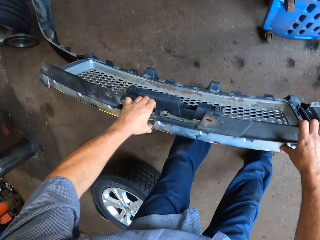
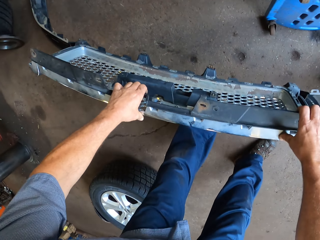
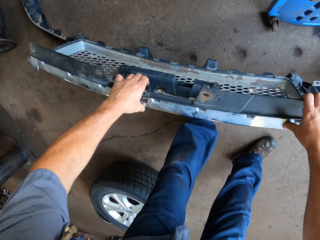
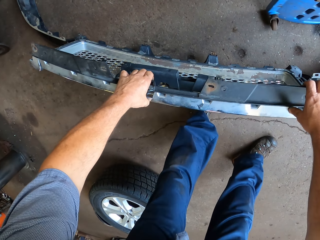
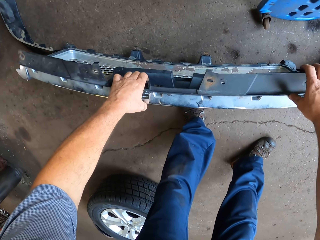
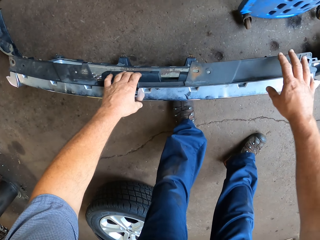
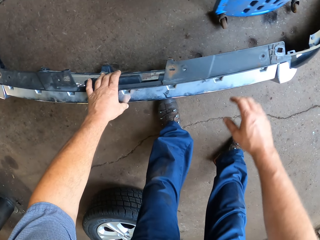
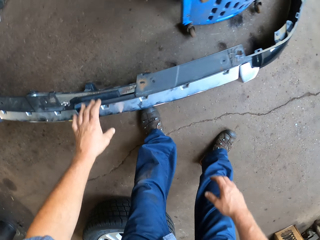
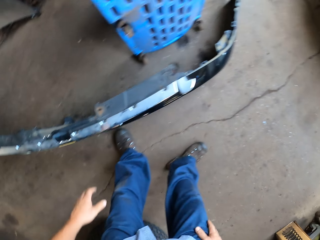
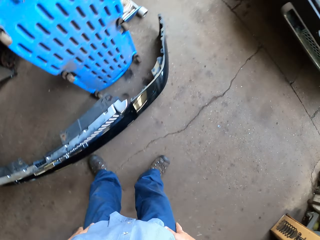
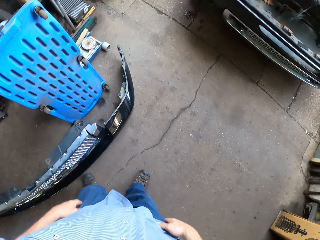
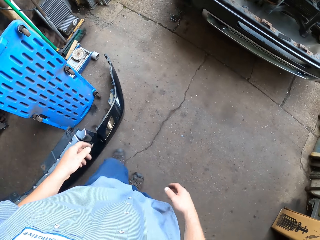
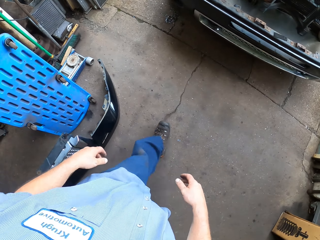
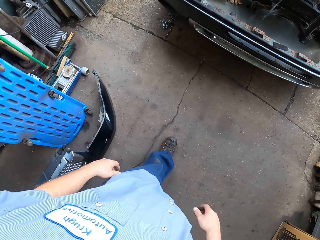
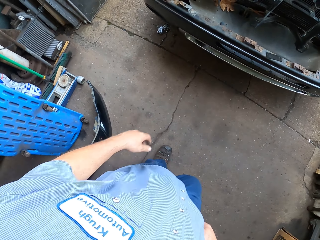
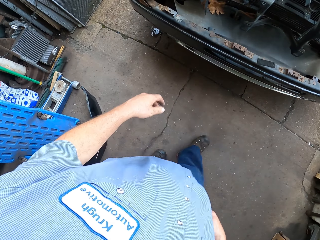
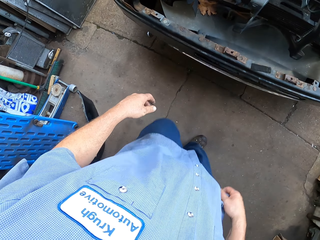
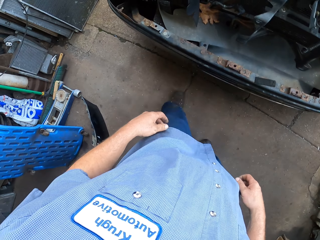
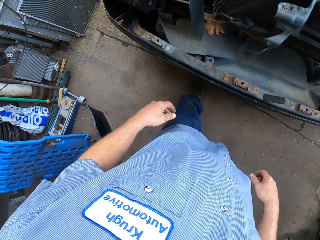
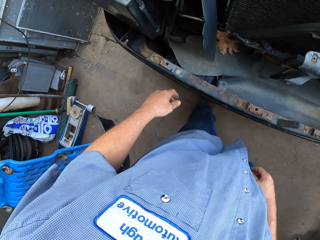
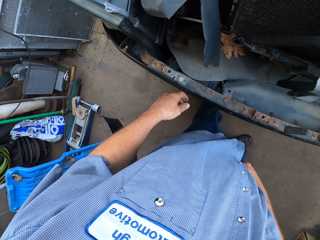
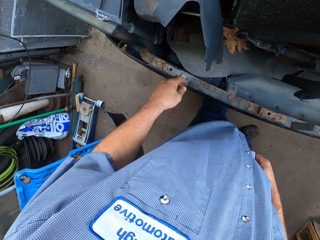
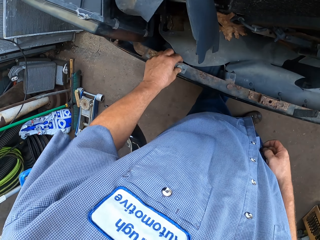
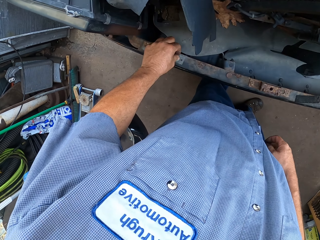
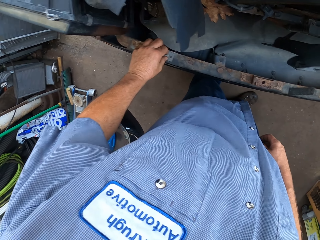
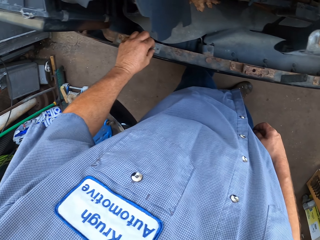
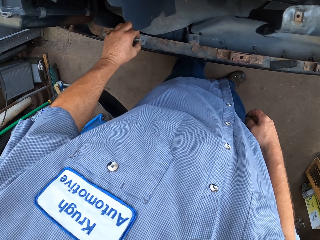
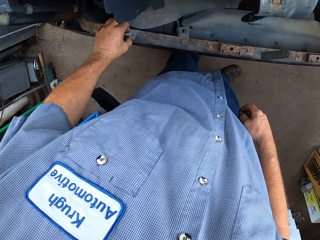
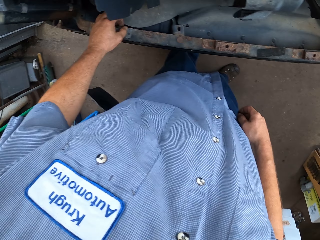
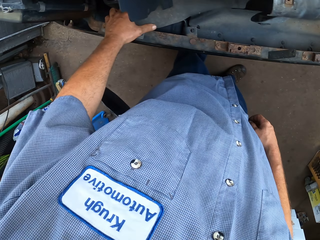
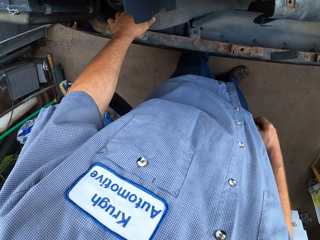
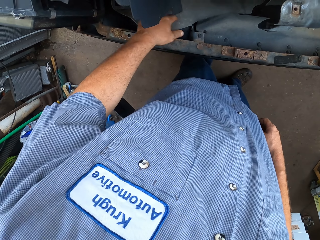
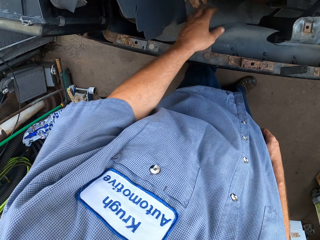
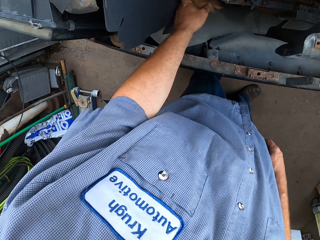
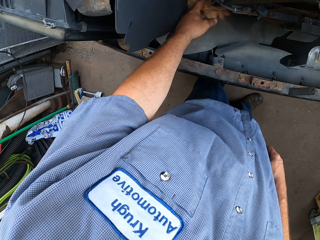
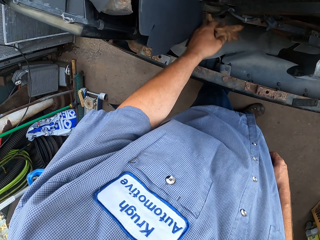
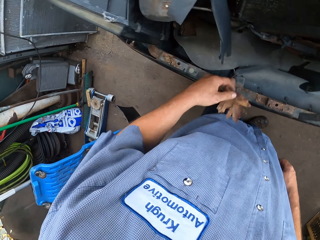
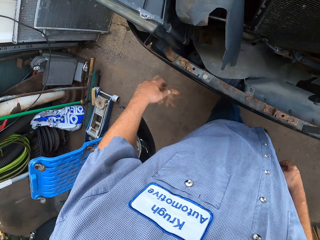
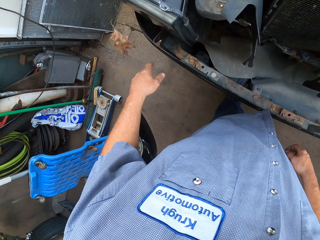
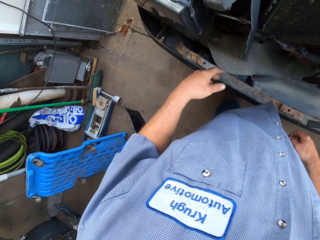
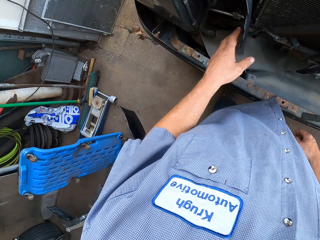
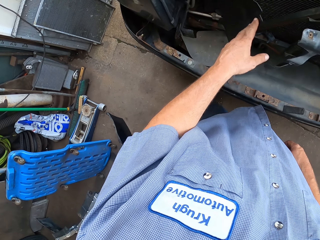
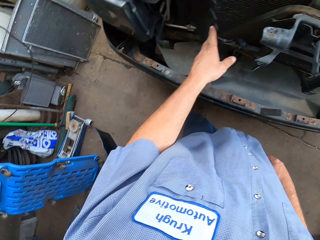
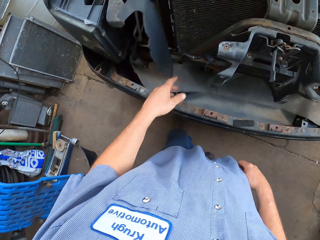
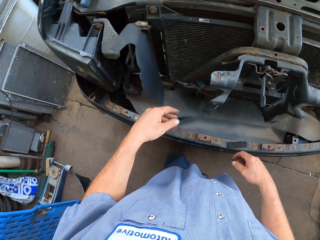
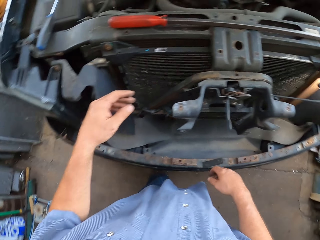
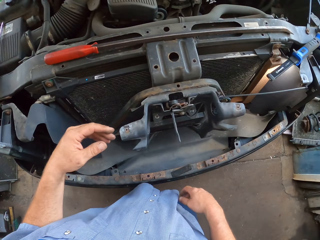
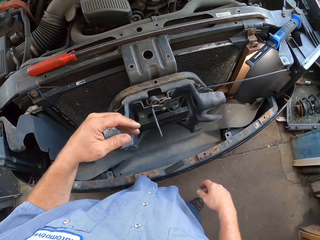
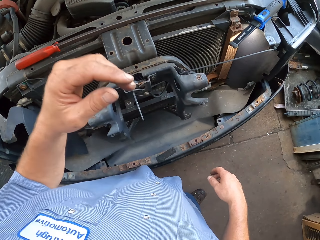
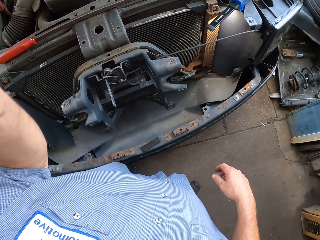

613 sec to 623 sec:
The camera wearer puts down the polymeric nanocomposite with both hands. They walk towards the car. They touch the car. They pick a dry leaf or paper from the car with the left hand. They throw the dry leaf on the ground. They touch the car.

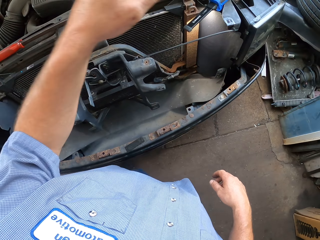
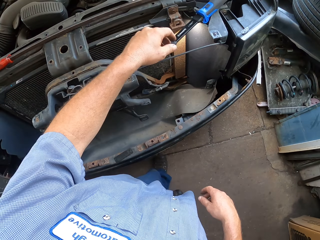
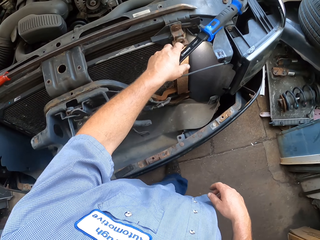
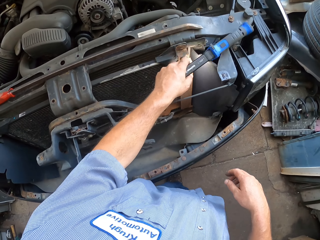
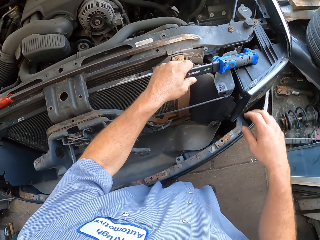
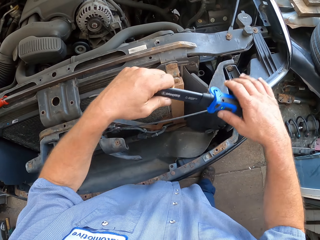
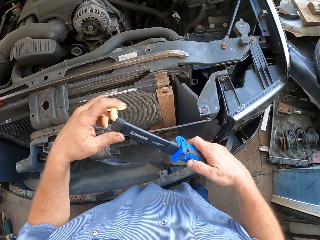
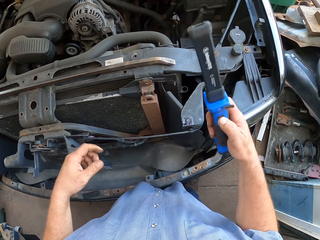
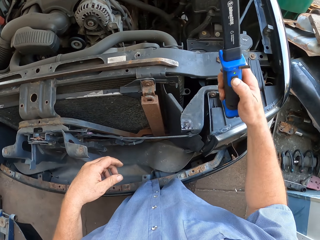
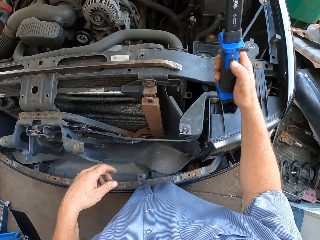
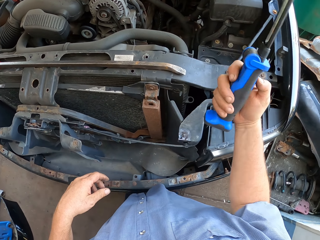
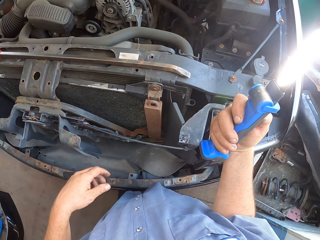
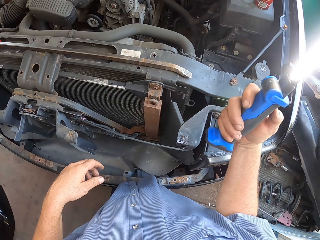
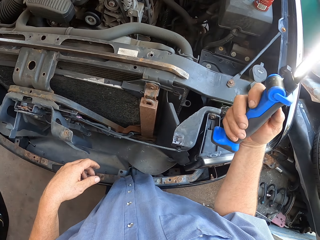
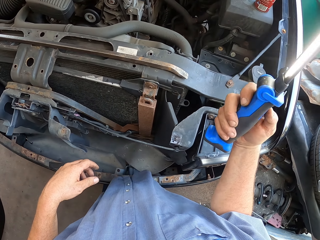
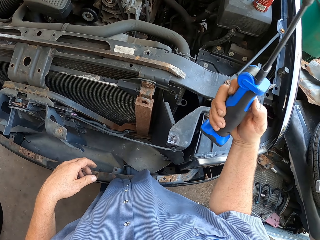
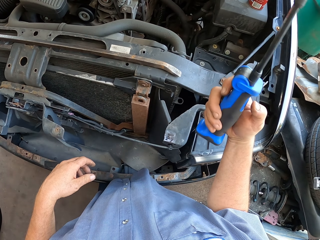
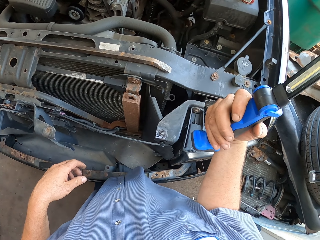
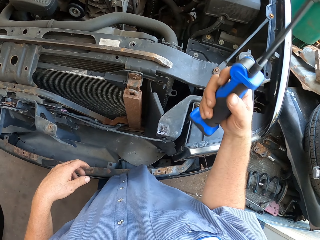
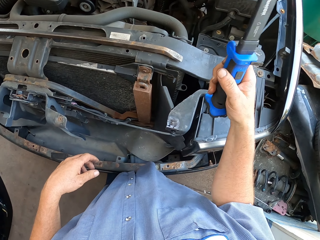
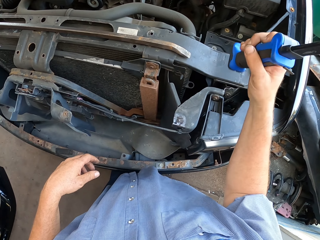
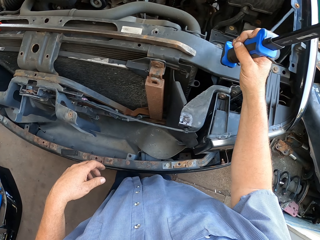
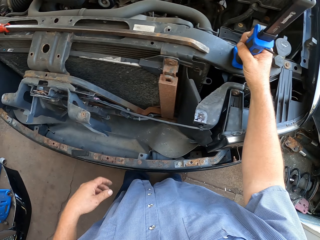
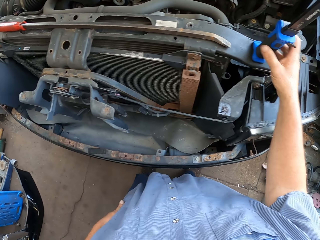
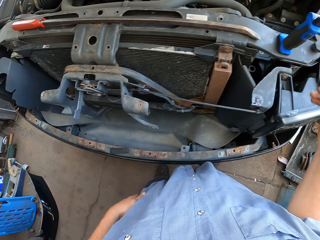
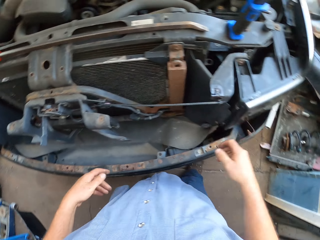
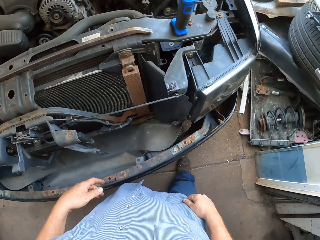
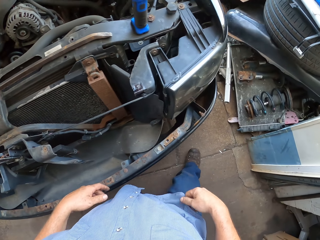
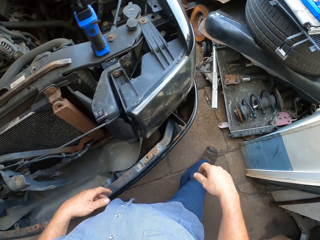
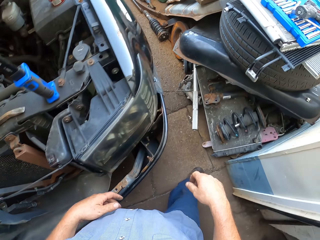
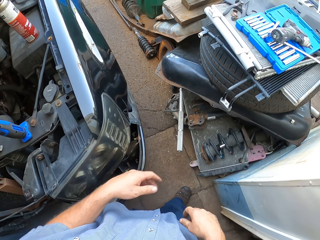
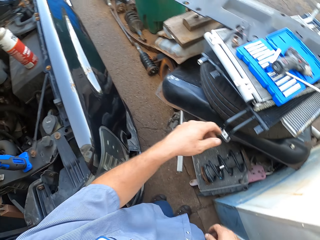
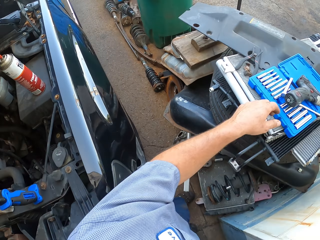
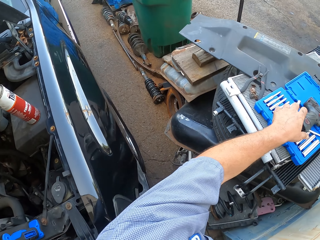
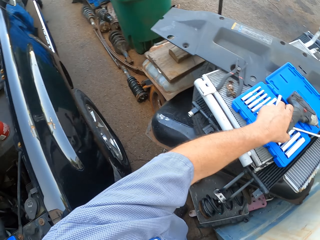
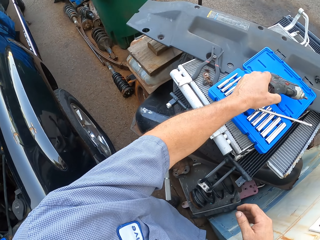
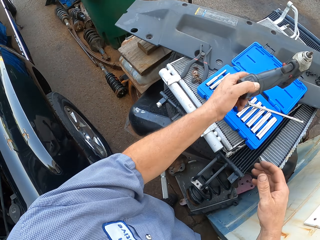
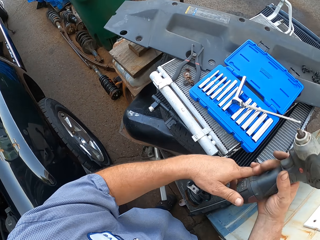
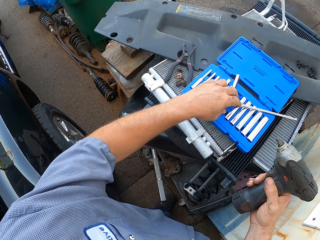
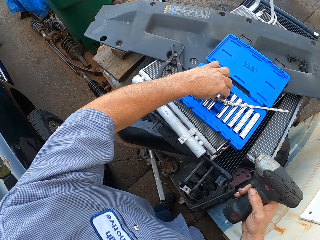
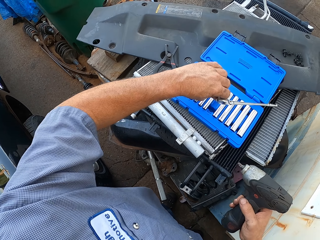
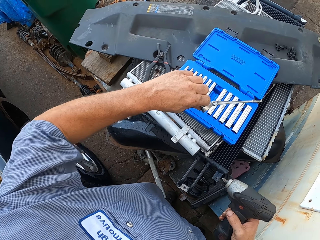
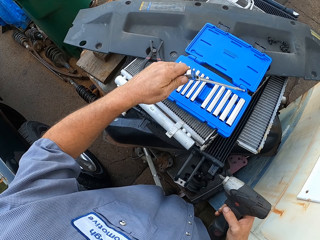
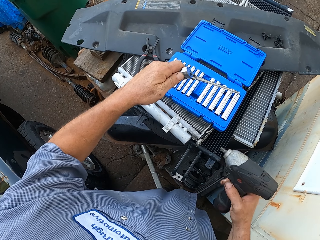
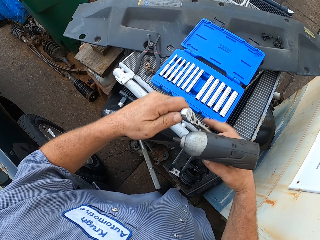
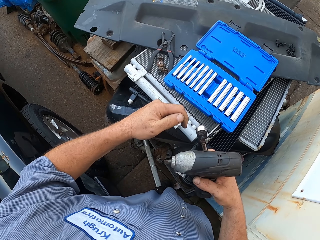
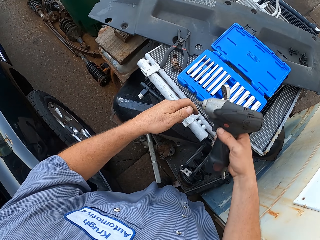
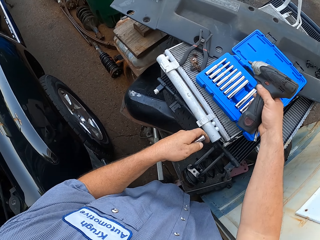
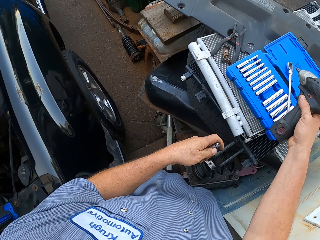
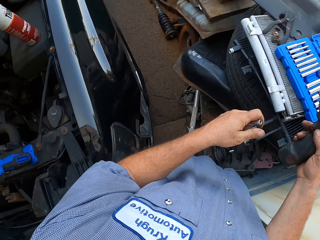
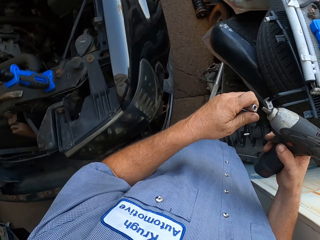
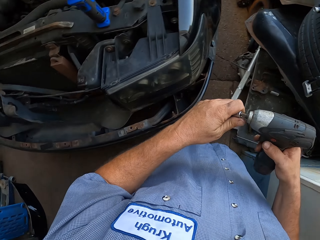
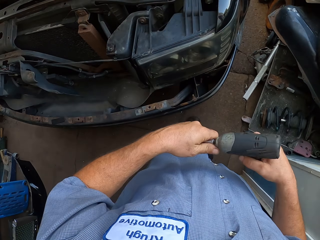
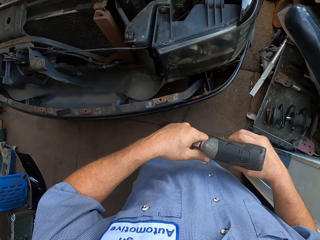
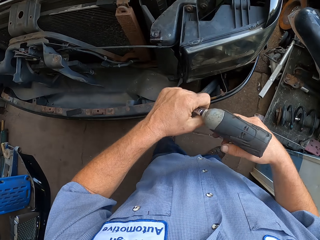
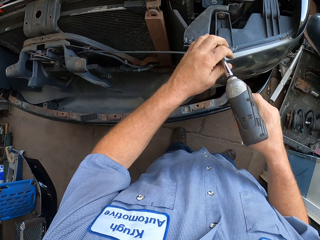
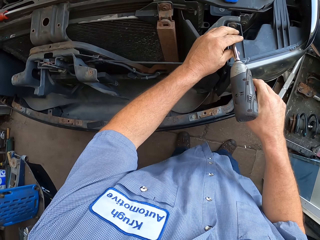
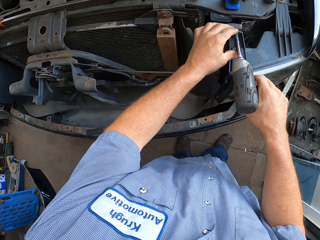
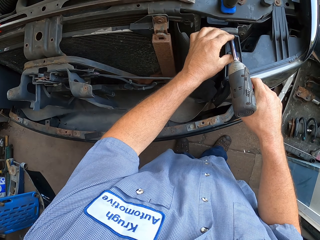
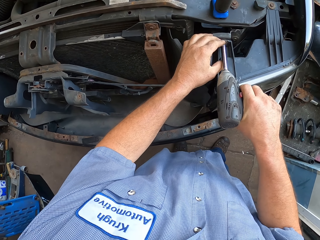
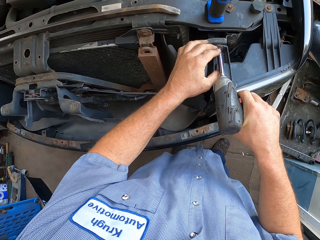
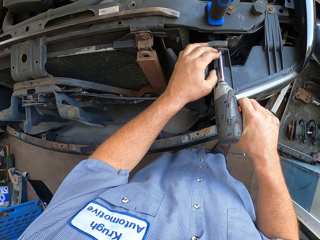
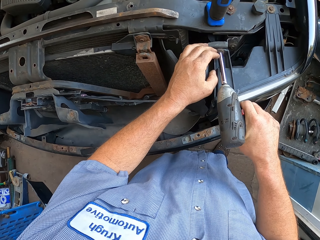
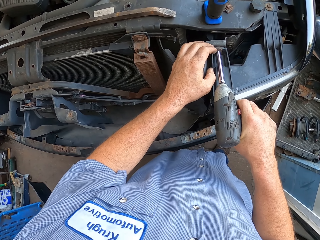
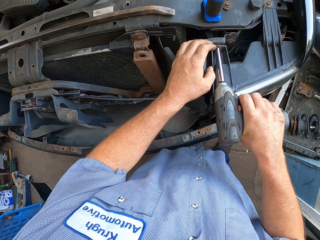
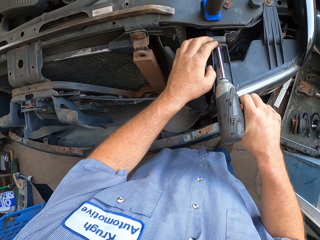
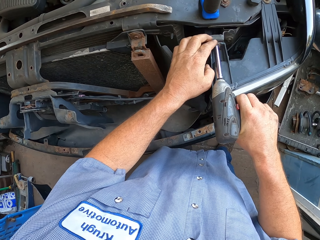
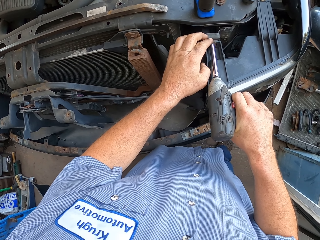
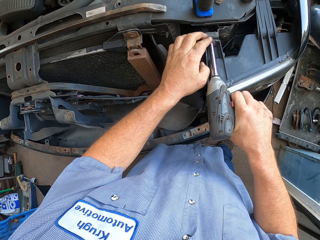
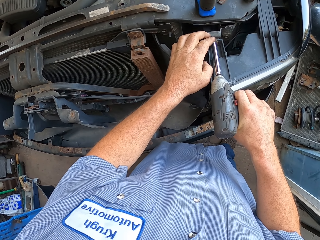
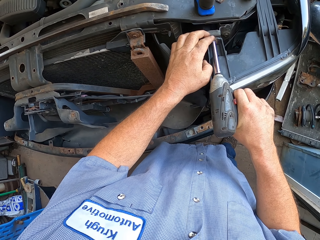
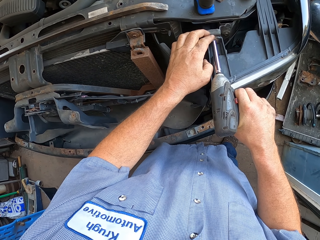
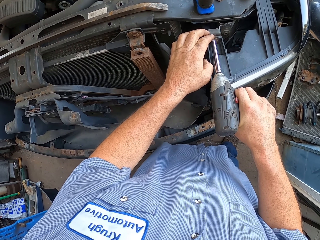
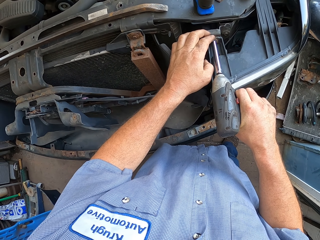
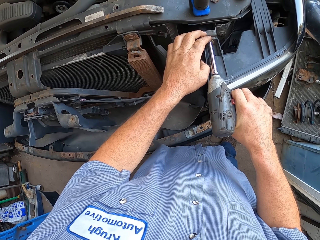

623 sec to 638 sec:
The camera wearer picks up a mechanic knife or torch with both hands. They hold the mechanic knife with the right hand. They light on the torch. They press a button on the mechanic knife with the right hand. They light off the torch. They put the mechanic knife with the right hand on the car. They walk around. They pick up a mechanics drilling machine with the left hand. They hold the mechanics drilling machine in the right hand. They pick up a mechanics drilling pin holder or drill bit with the left hand. They remove a spanner from the drill bit. They put the spanner on a tool box. They put the drill bit in the drilling machine. They drill the car.
